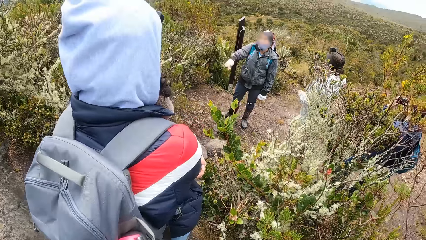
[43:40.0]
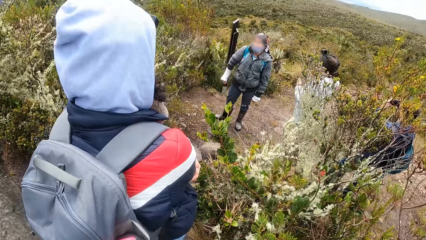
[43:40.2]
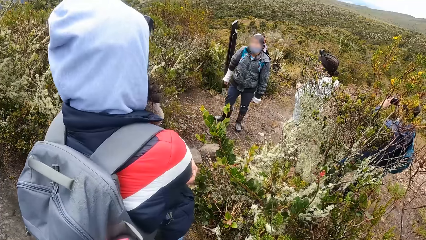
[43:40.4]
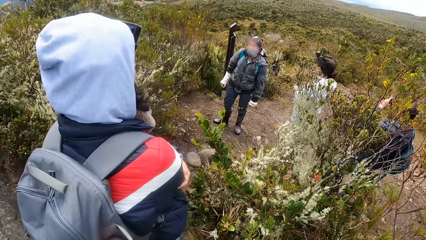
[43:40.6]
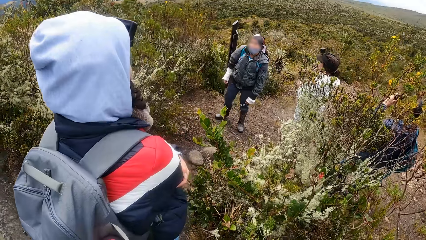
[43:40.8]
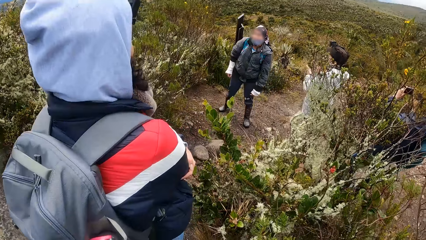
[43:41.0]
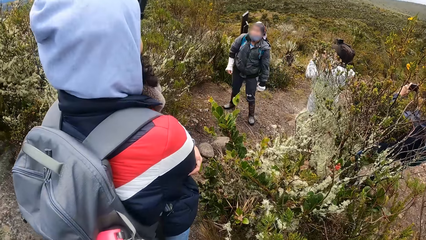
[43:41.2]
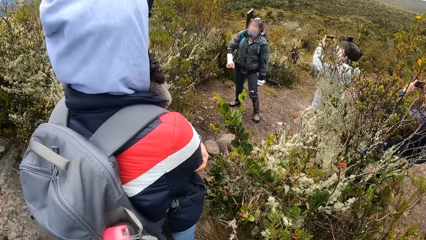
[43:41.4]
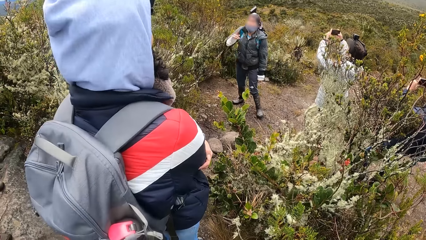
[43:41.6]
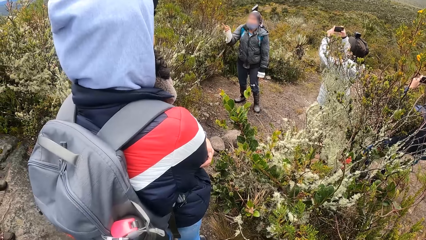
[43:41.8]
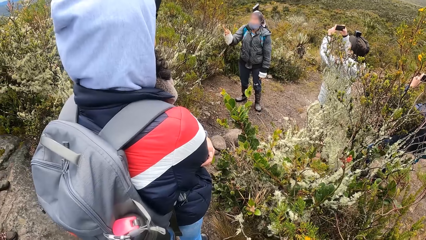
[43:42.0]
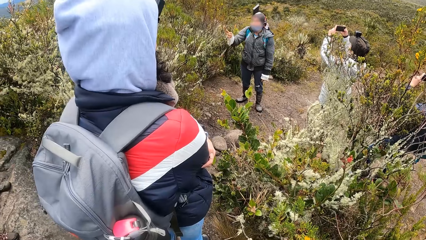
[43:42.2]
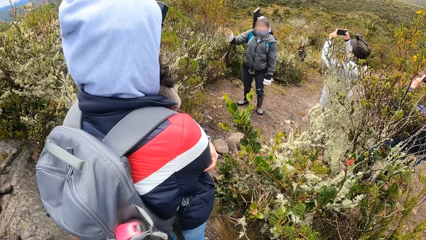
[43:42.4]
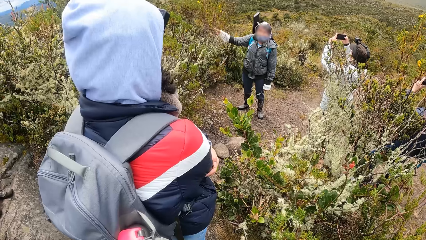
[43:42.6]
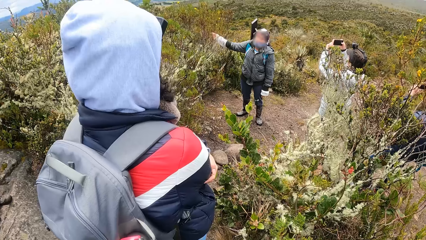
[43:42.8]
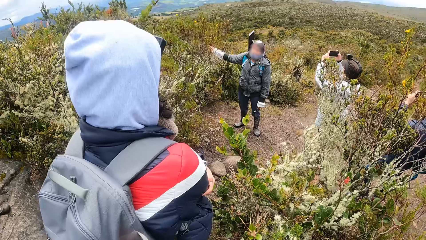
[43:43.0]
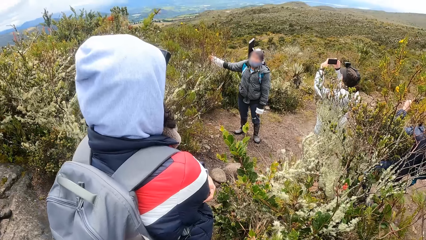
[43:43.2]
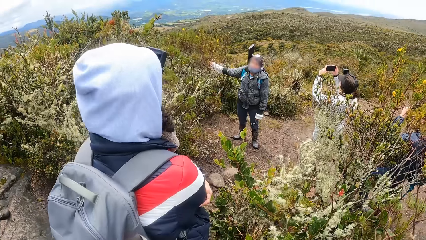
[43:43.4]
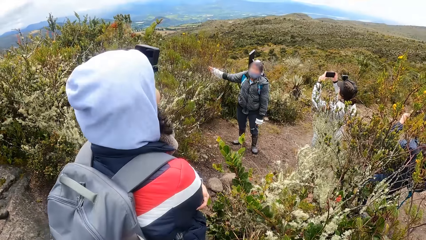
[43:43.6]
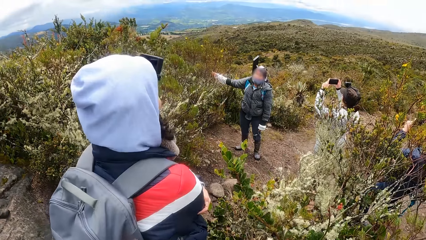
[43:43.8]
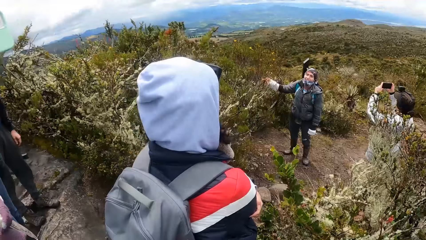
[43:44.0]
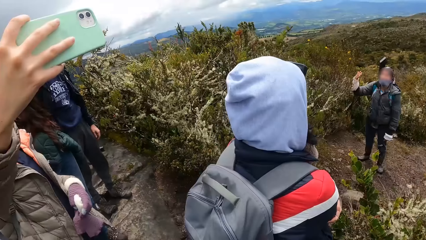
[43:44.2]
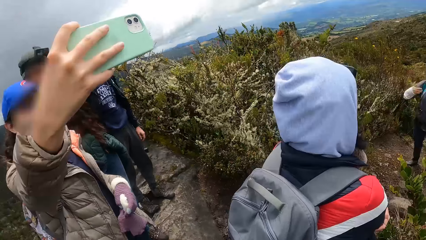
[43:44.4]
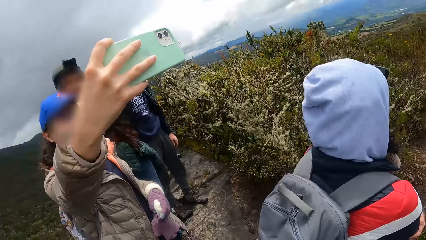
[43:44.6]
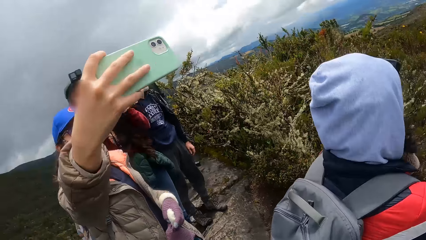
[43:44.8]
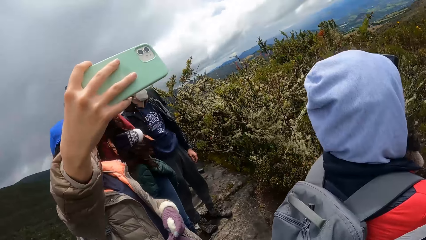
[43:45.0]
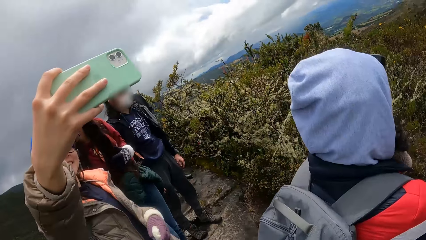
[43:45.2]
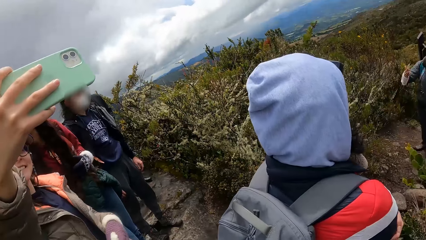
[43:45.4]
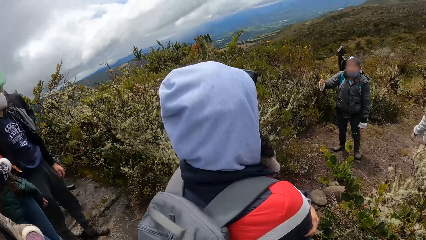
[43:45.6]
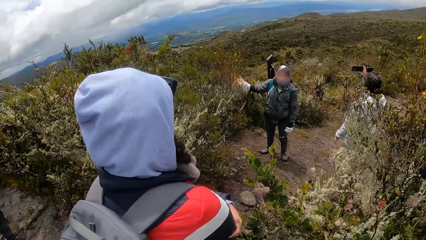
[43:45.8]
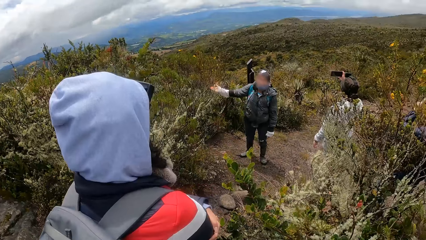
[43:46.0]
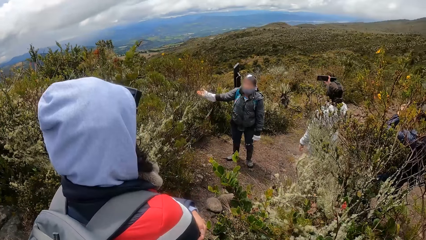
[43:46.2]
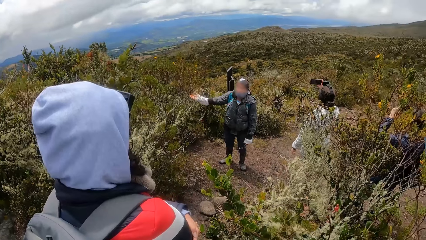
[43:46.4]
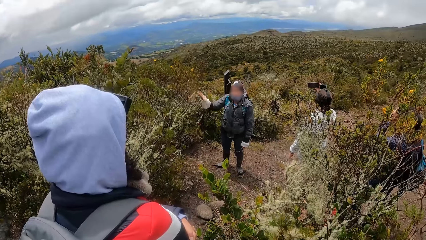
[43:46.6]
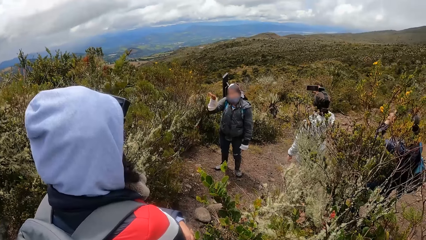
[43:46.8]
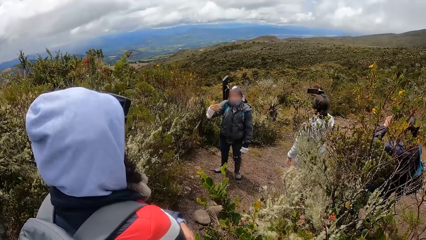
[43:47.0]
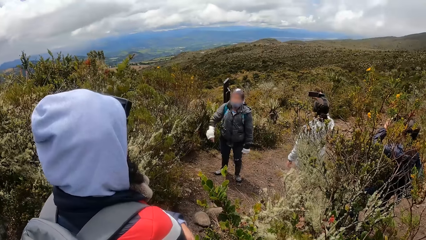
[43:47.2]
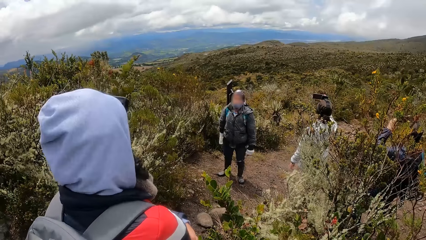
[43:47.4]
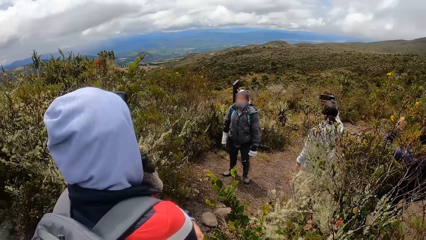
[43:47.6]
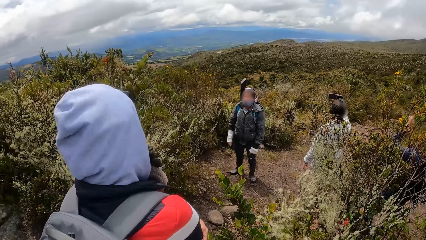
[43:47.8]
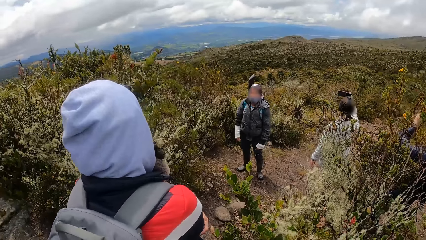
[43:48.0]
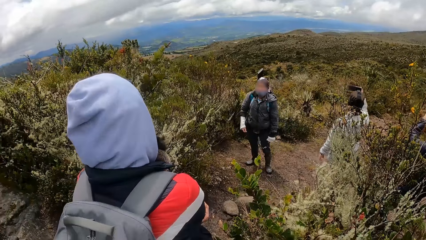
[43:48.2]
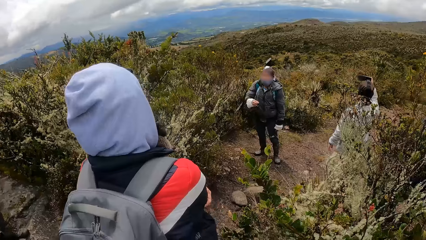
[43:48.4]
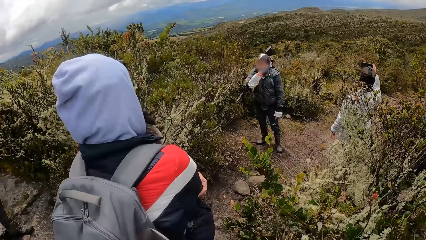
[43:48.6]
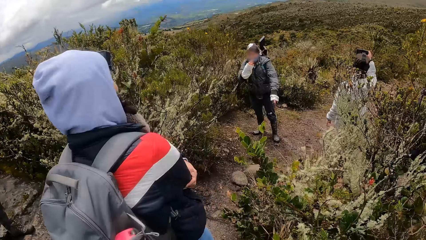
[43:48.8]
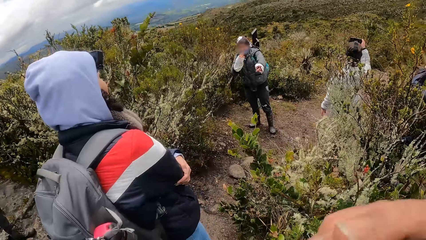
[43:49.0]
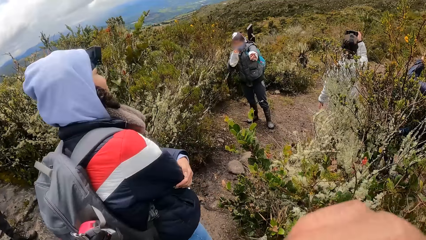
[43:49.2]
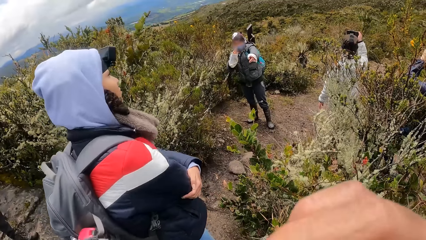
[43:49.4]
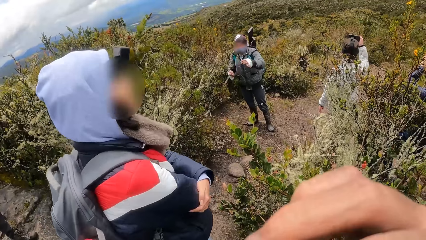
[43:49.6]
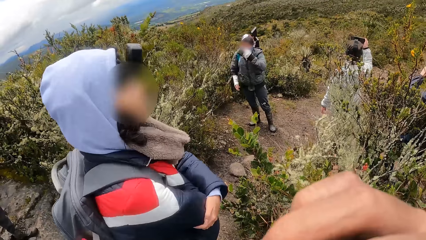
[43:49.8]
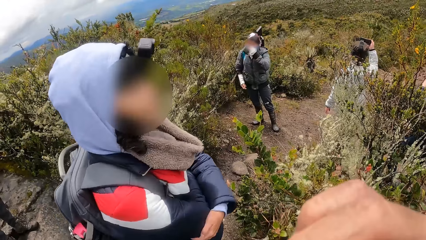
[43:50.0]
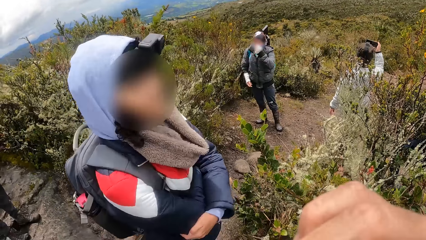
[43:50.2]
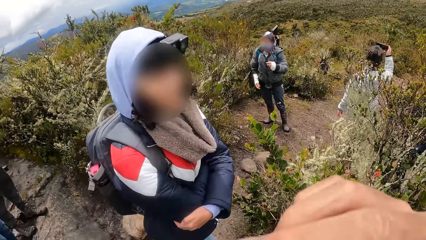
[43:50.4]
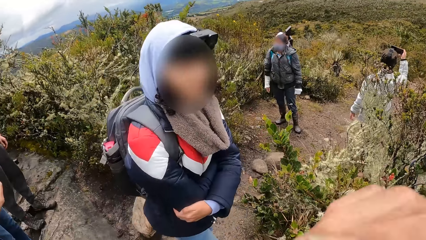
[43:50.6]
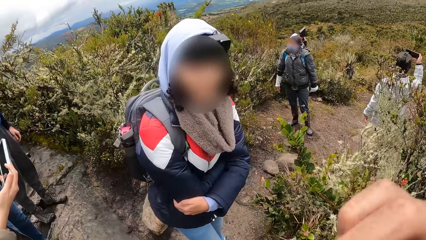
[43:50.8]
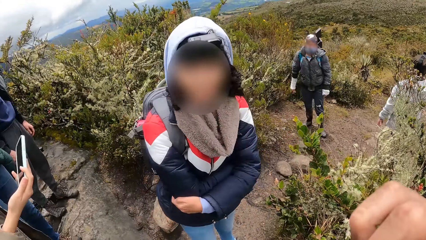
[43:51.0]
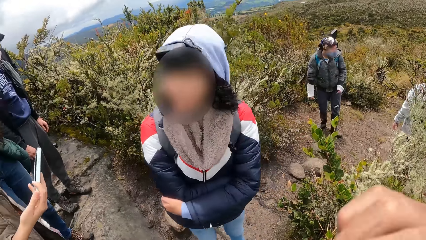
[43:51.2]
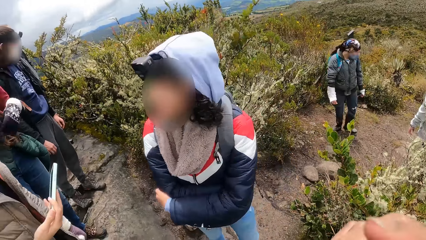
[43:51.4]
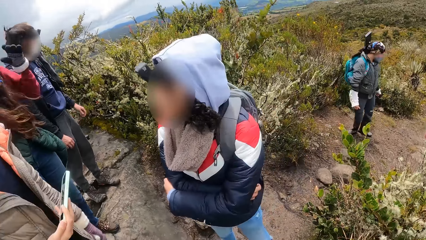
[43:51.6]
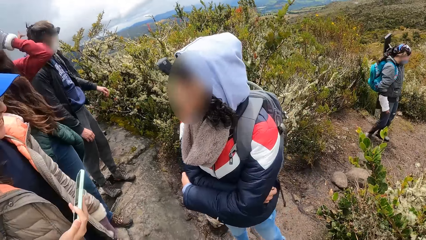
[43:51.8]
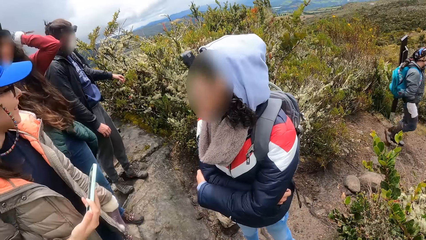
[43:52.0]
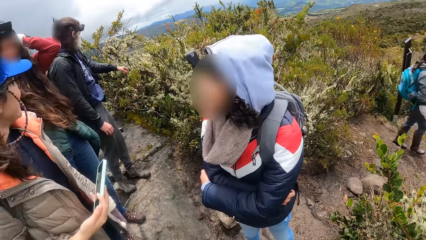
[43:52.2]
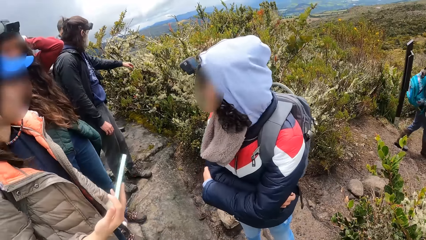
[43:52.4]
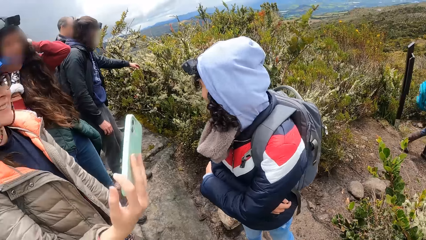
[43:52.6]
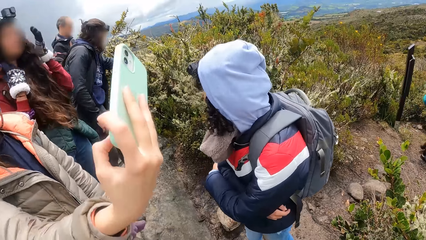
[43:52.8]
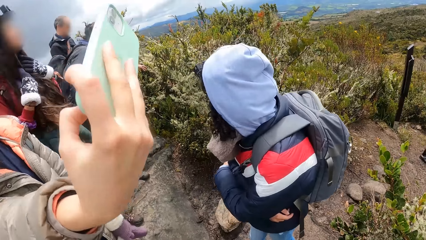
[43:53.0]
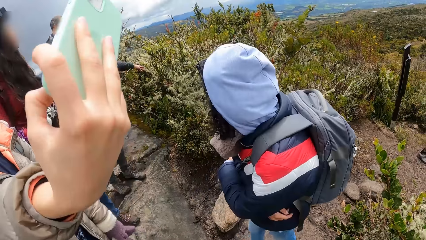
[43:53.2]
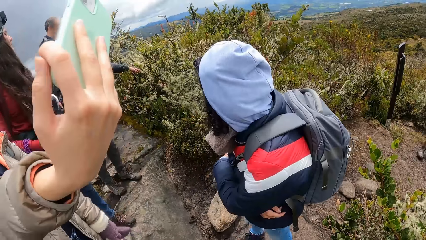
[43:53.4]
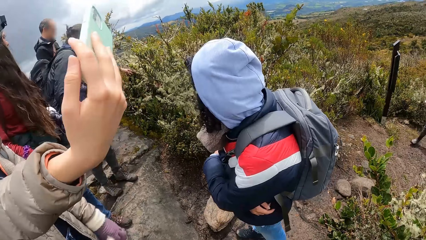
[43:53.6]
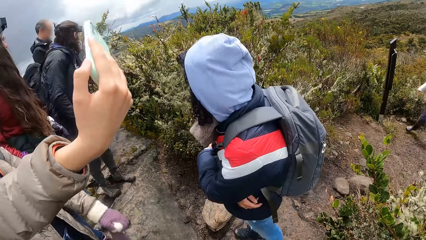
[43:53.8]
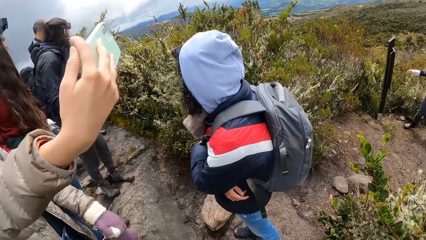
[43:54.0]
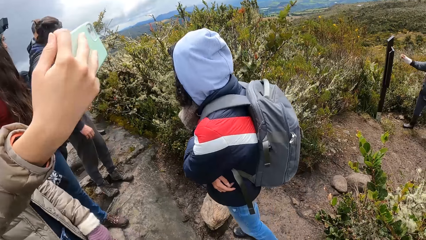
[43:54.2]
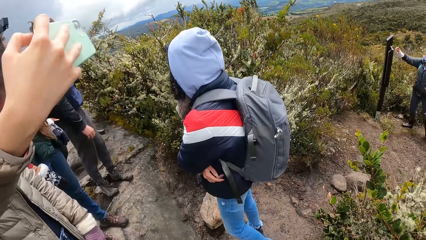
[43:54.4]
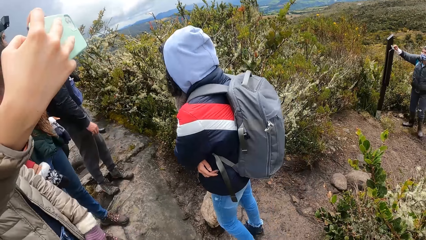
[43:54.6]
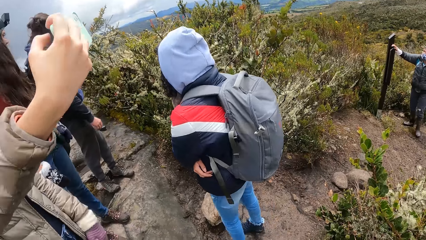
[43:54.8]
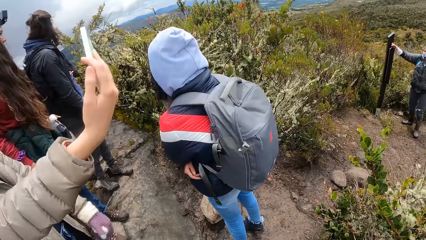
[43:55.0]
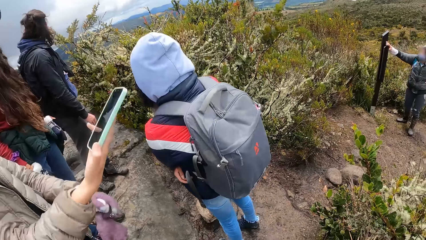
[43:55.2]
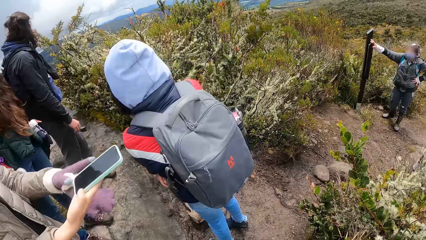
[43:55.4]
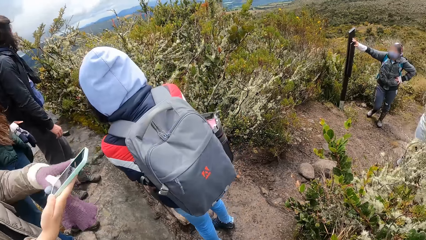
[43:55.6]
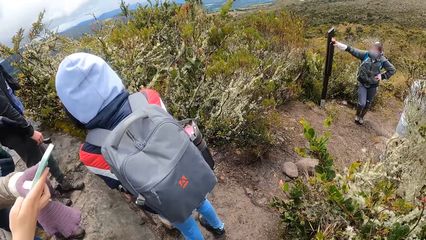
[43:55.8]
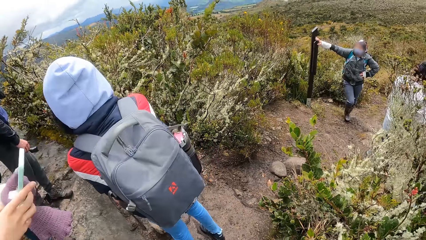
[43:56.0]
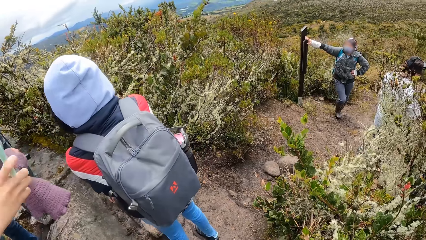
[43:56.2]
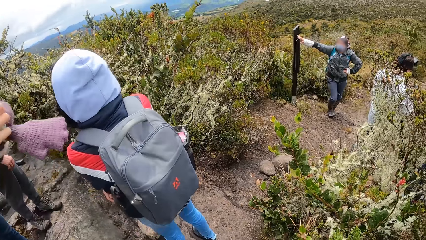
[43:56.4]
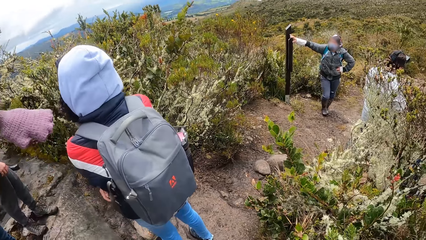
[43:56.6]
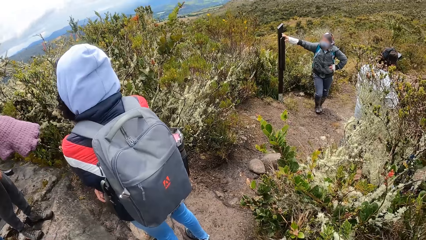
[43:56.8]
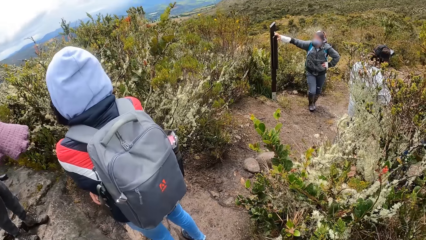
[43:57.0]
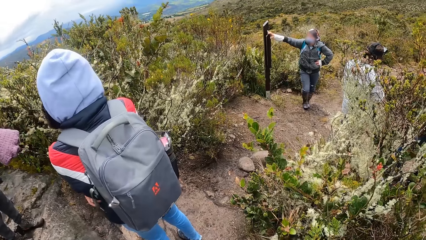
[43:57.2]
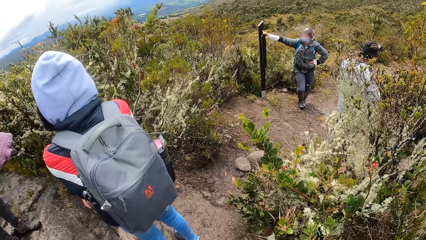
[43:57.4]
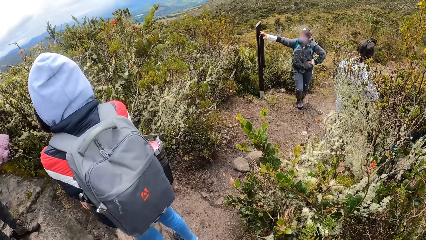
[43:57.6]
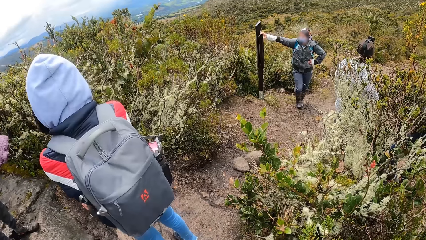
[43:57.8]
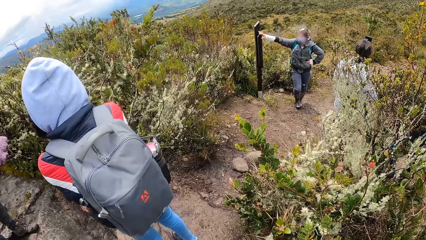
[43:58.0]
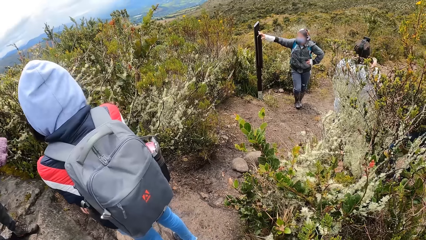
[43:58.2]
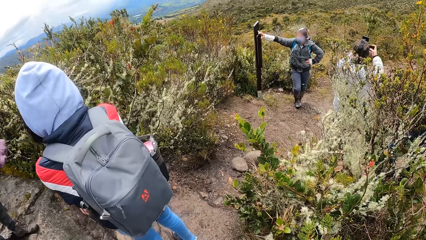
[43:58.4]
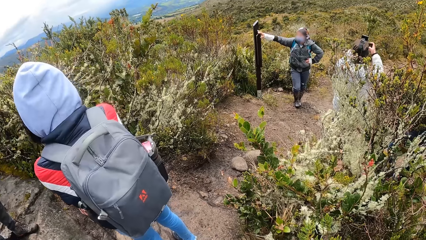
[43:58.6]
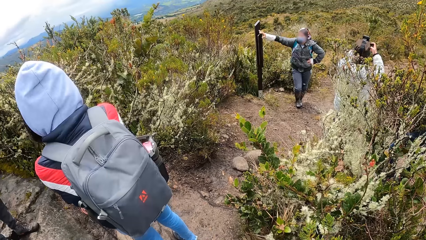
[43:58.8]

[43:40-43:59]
The camera wearer looks up the hills. A woman uses her phone. A man converses with the team. The camera wearer looks at the man. They look around. The man converses with the team. The camera wearer looks at the man. The woman operates the phone. The camera wearer looks around the hills.
